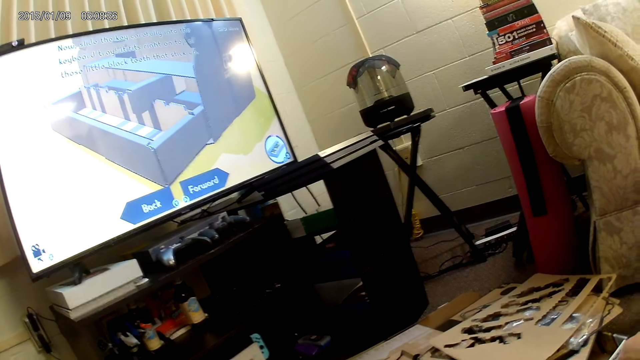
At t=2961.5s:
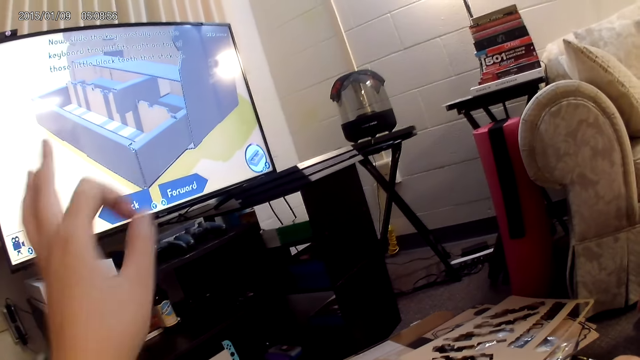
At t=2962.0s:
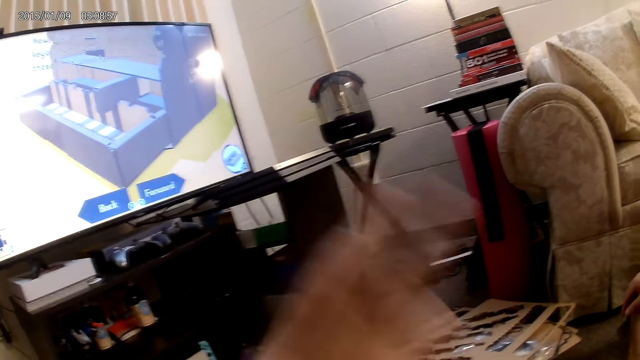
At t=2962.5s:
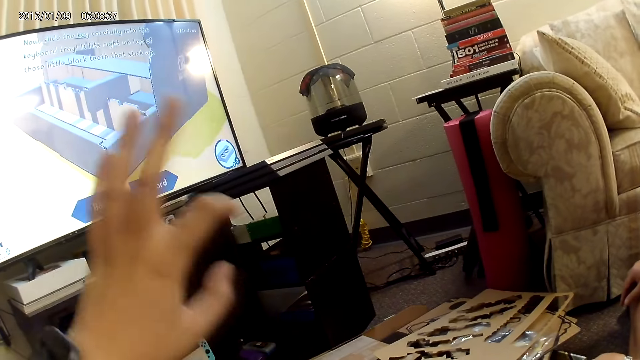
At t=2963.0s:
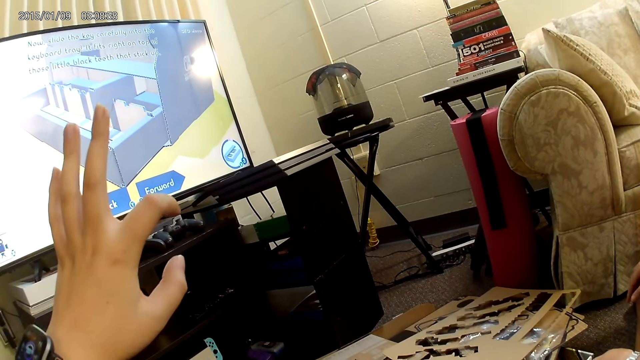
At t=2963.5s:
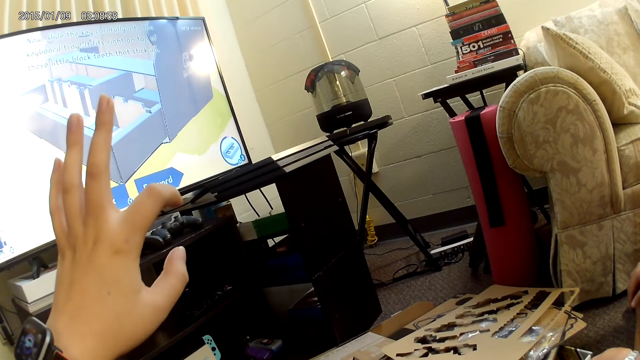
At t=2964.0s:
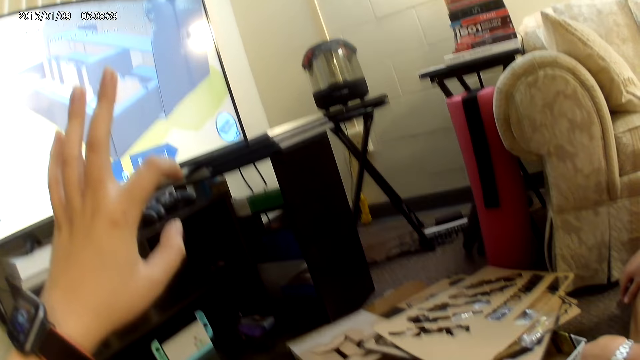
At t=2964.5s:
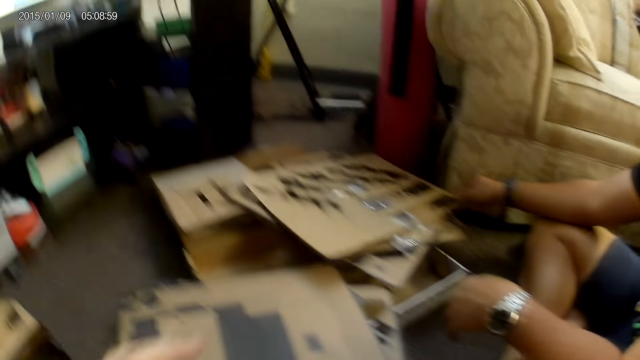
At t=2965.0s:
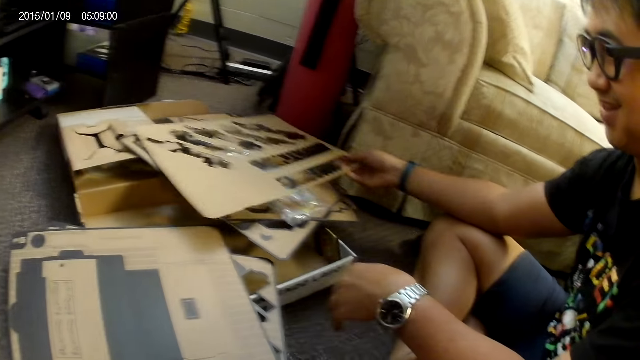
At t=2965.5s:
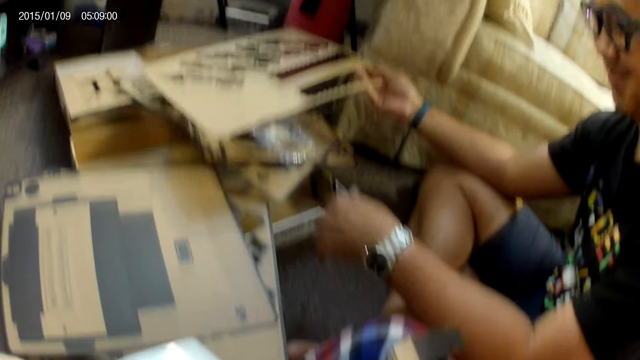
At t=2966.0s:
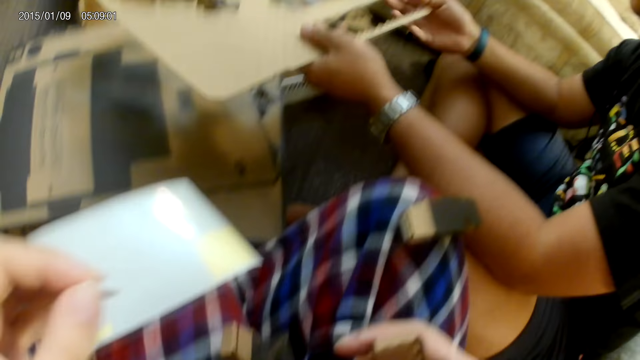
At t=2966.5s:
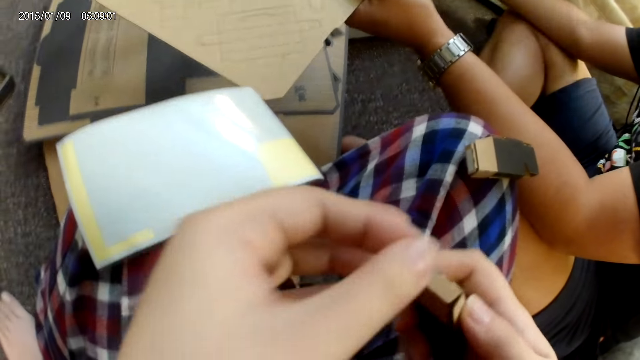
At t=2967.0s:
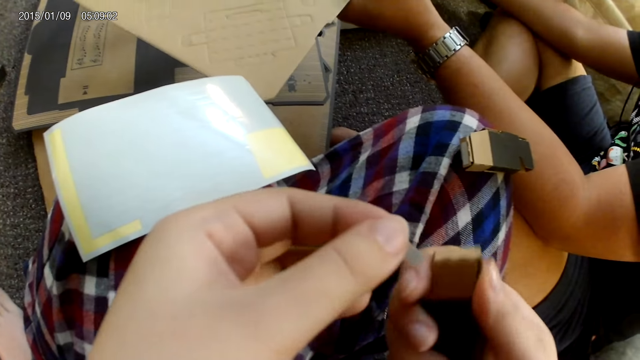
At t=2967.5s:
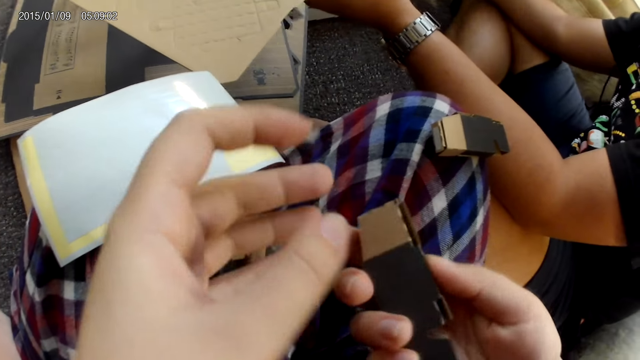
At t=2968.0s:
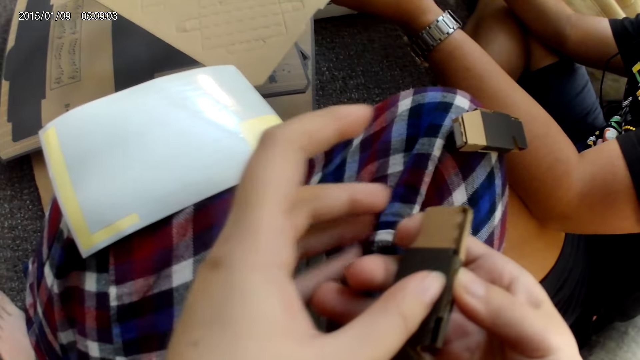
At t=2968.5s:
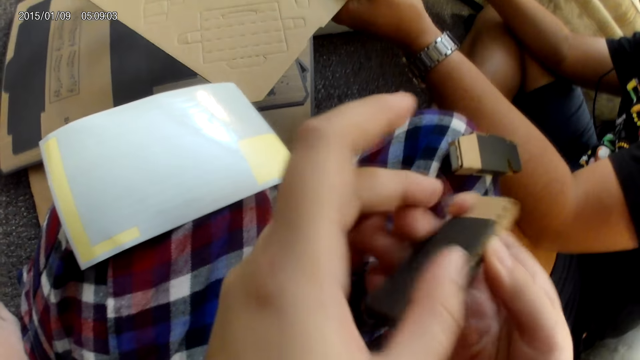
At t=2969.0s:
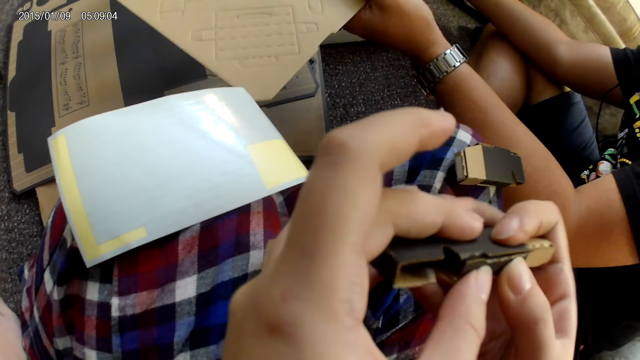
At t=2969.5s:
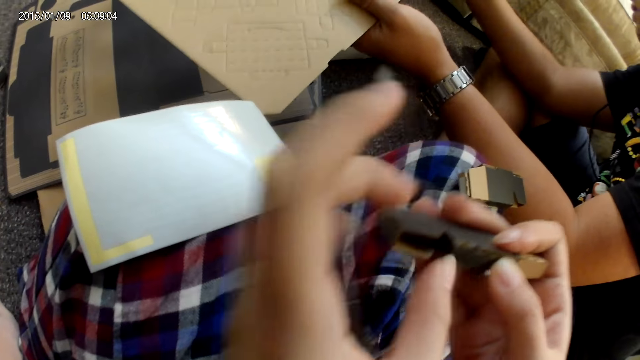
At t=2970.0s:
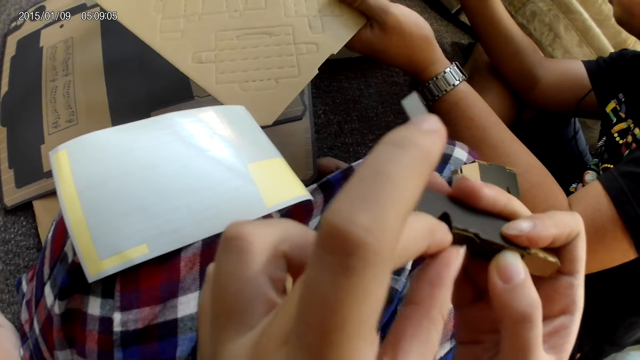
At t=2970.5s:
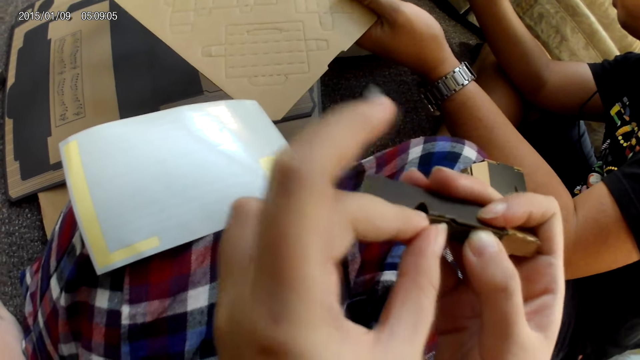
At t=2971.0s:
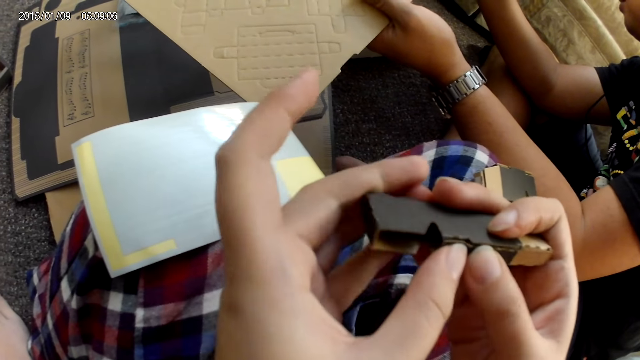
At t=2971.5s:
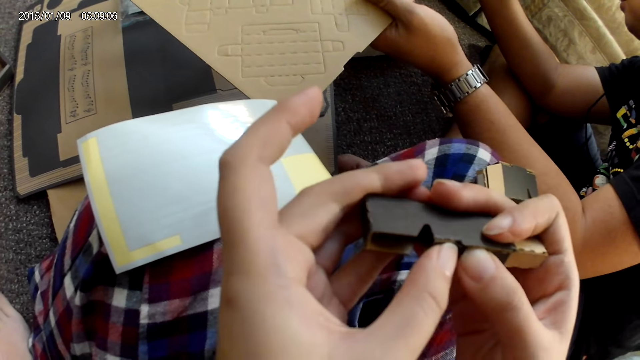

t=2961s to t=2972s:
The camera wearer does a hand gesture. A man picks the cardboard from a stack of cardboards with his right hand and holds the cardboard with both hands. The camera wearer adjusts the cardboard with both hands. They make up the box.

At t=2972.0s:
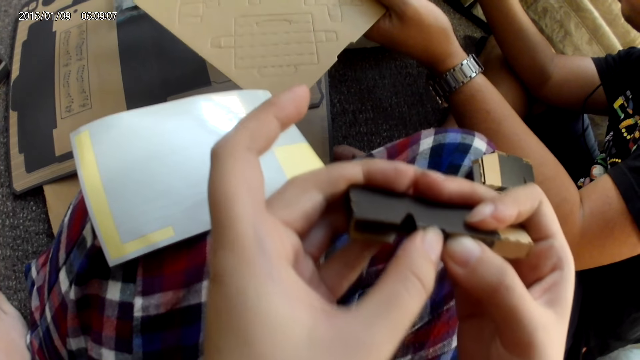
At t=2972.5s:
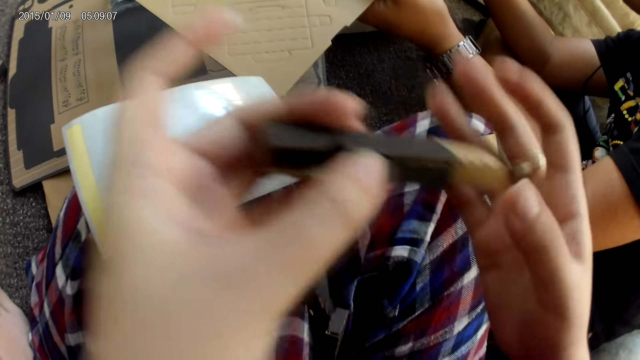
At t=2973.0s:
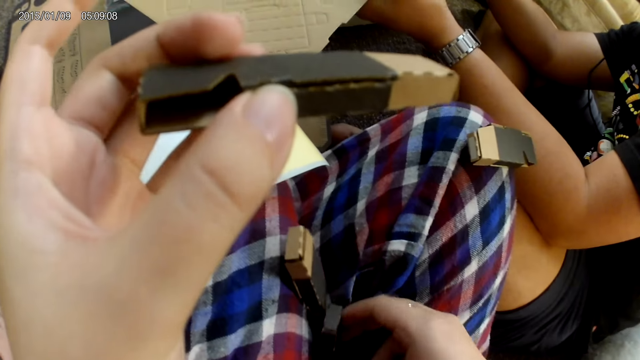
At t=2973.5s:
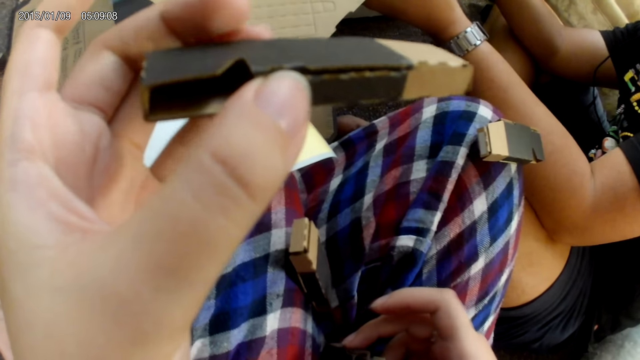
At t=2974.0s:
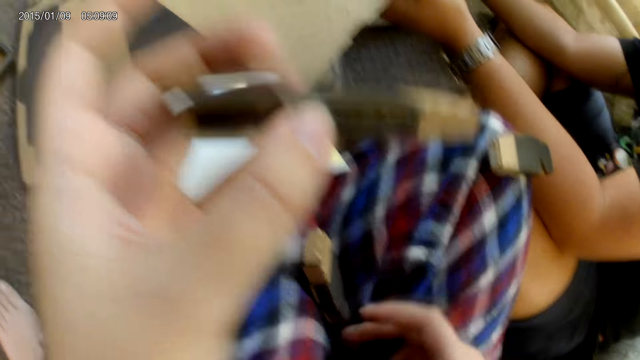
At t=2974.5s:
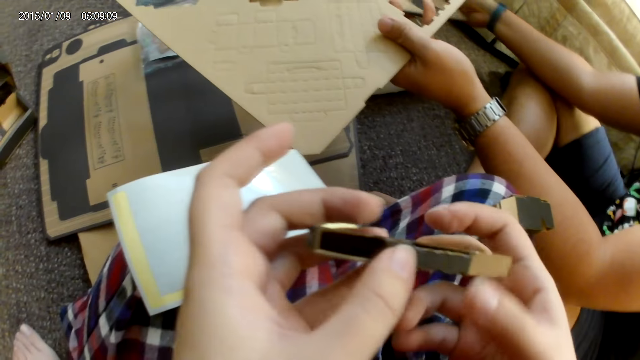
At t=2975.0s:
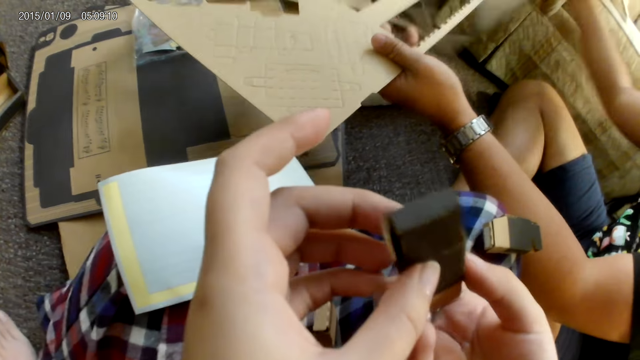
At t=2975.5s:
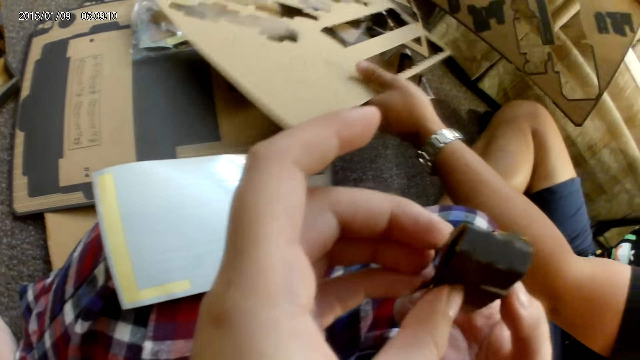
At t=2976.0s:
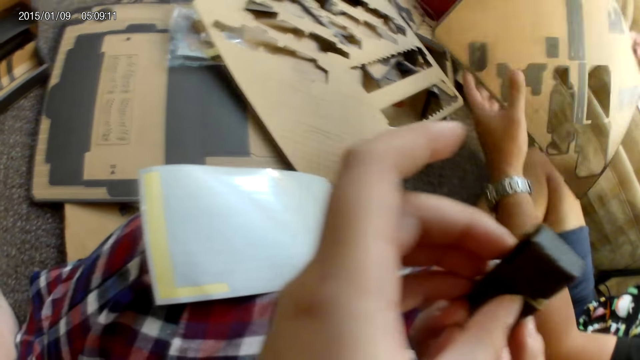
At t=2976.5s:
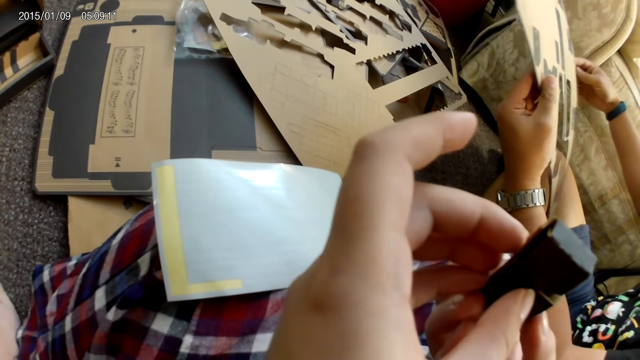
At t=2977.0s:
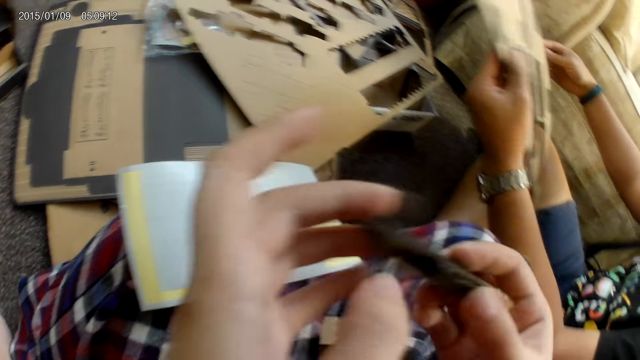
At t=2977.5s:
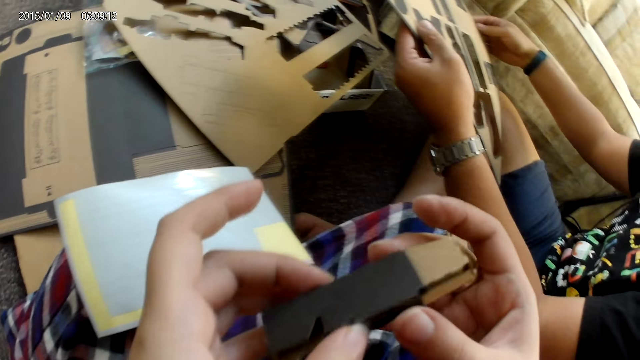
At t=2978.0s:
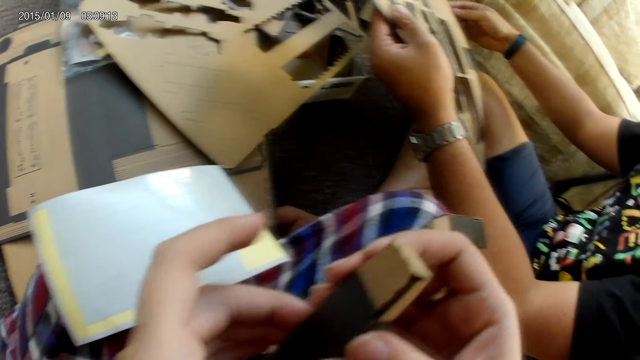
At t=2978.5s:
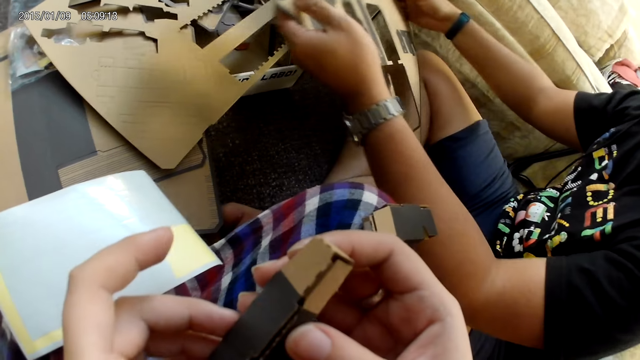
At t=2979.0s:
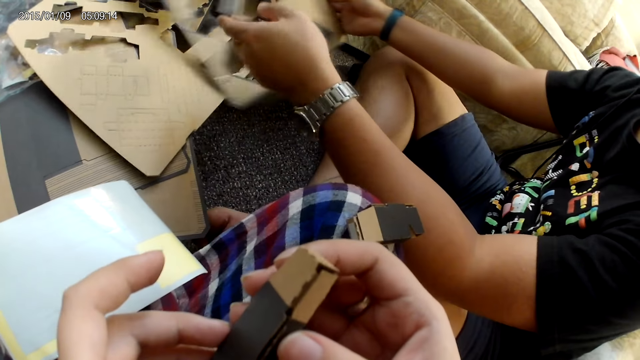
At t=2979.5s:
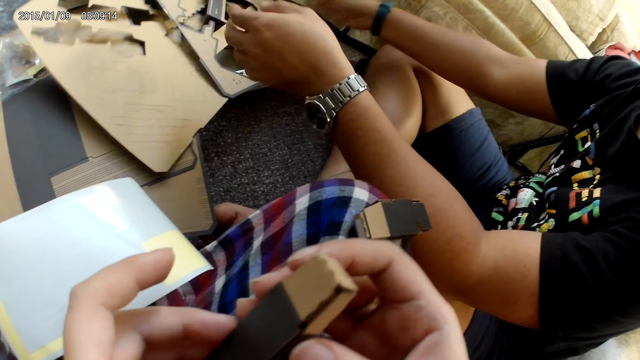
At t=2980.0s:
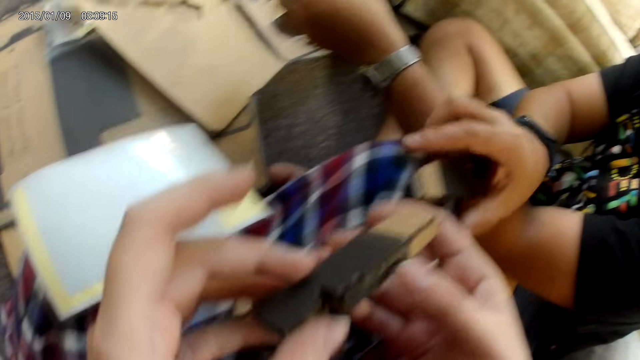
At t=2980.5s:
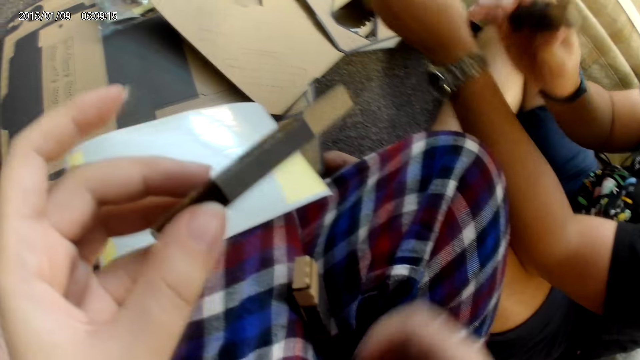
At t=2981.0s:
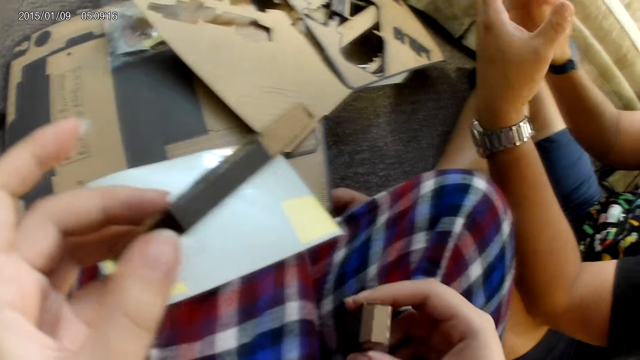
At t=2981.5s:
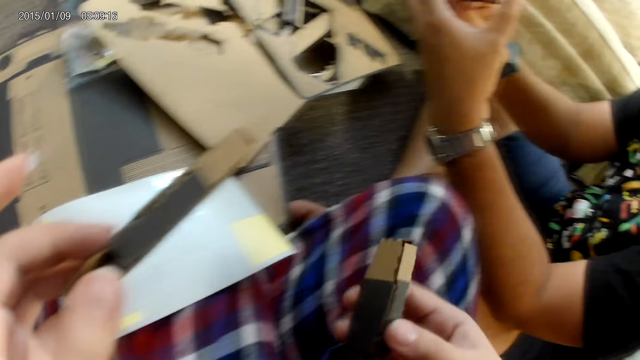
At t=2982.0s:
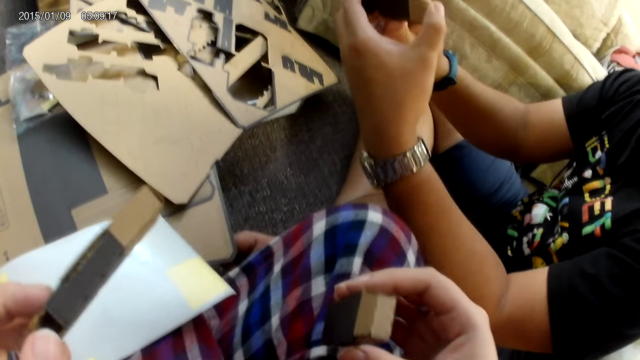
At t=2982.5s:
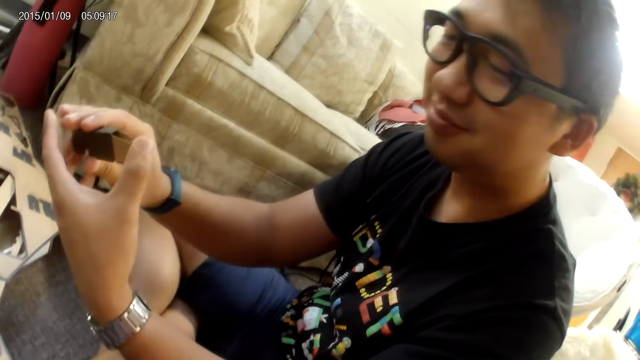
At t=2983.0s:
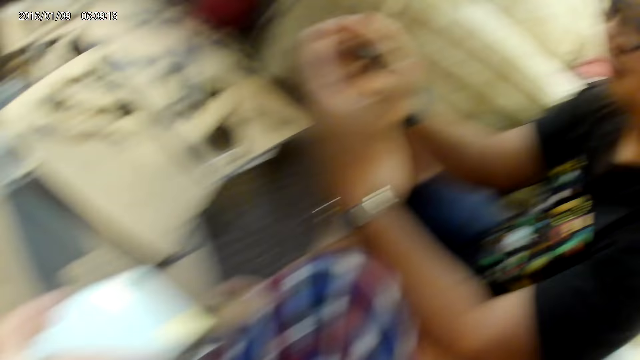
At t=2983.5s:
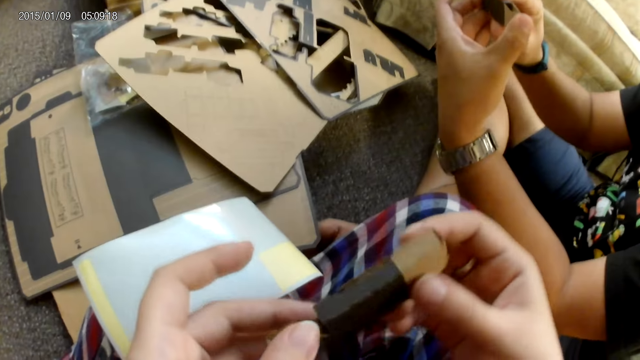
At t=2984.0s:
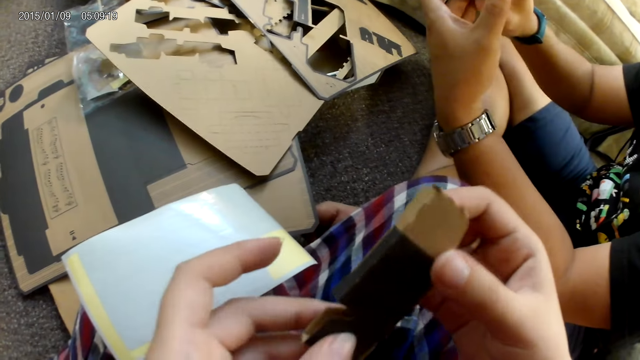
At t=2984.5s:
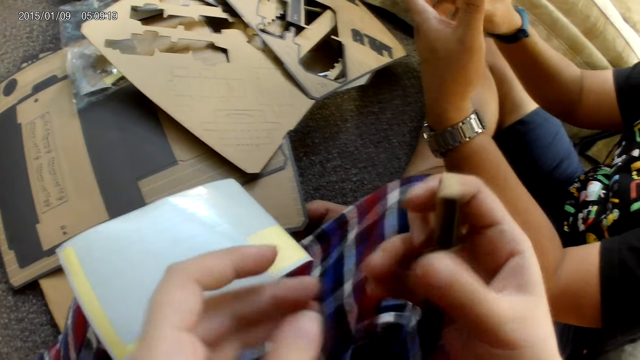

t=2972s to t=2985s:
The camera wearer picks a cardboard or box from her leg with her right hand. She touches the box on the legs and drops the cardboard on her leg with her right hand. A man picks a cardboard from the ground with his right hand. The camera wearer checks the box and holds the cardboard with both hands. The man drops the cardboard on the stack of cardboard with his left hand, holds the cardboard with both hands, and drops the cardboard on the stack of cardboard with his right hand. The man picks a cardboard from the camera wearer's leg with his right hand. The camera wearer picks a cardboard from her leg with her right hand. She checks the box, looks at the man, drops the box, and attaches the sticker on the box. She passes the cardboard from her left hand to her right hand.
